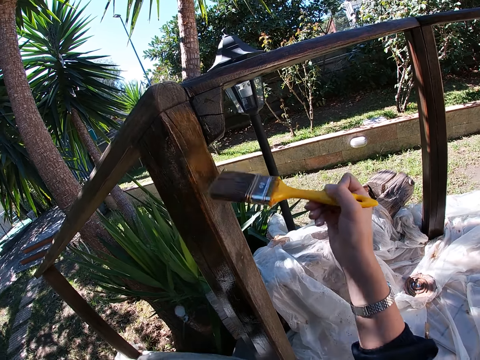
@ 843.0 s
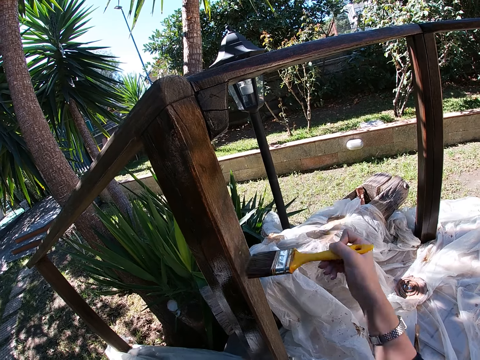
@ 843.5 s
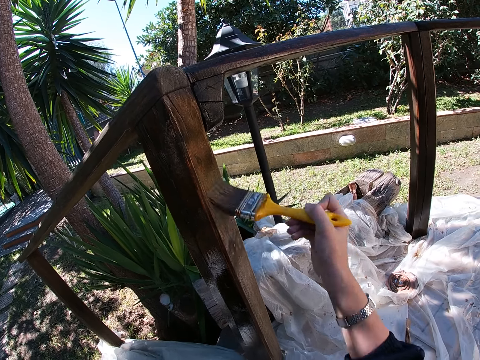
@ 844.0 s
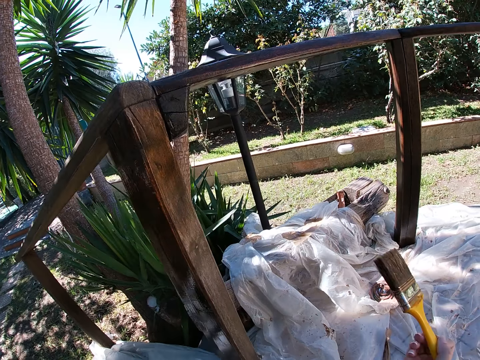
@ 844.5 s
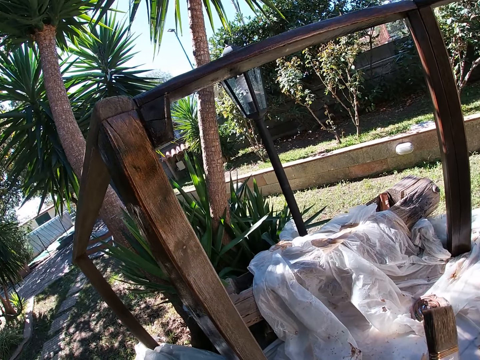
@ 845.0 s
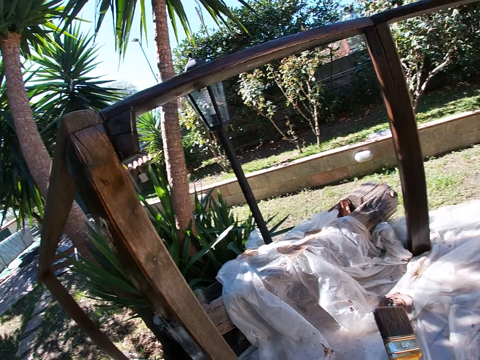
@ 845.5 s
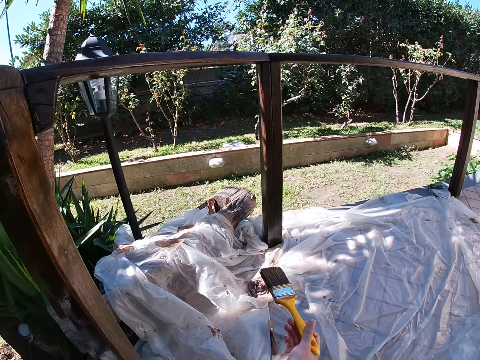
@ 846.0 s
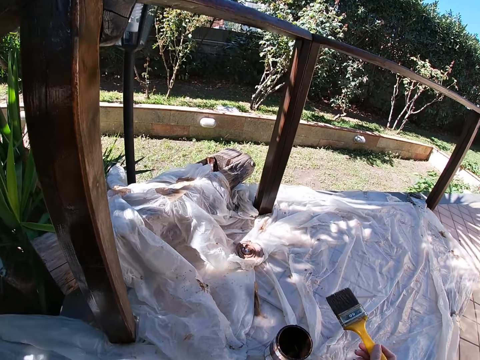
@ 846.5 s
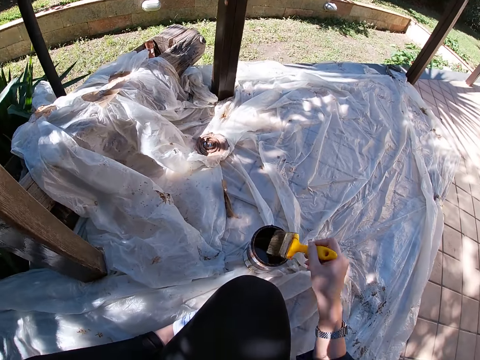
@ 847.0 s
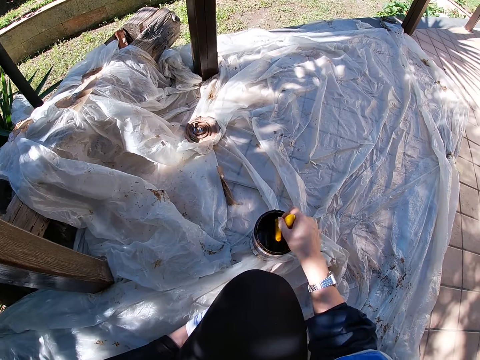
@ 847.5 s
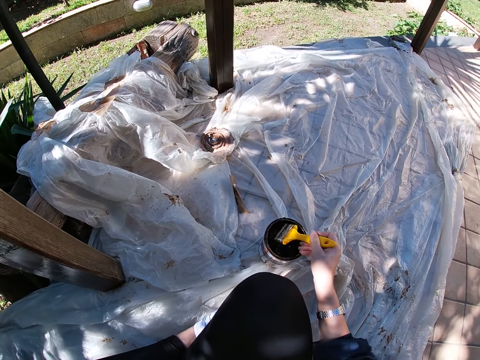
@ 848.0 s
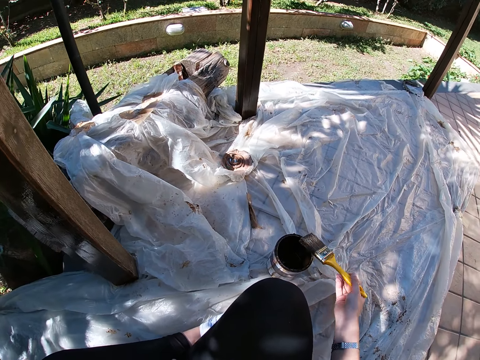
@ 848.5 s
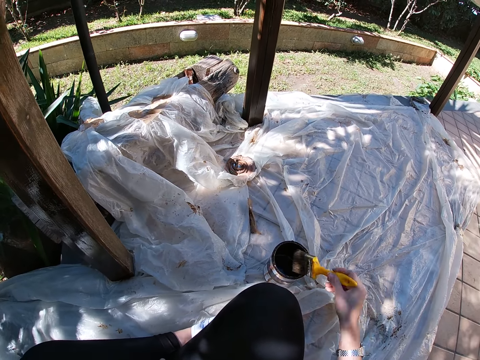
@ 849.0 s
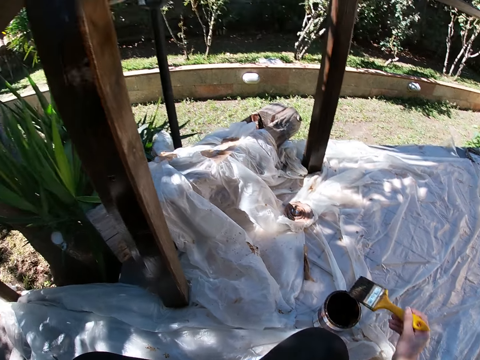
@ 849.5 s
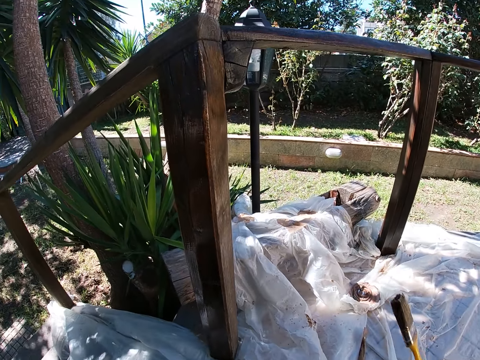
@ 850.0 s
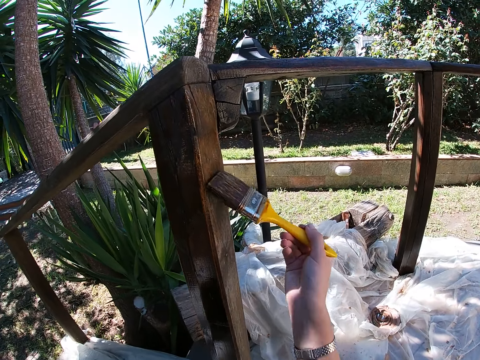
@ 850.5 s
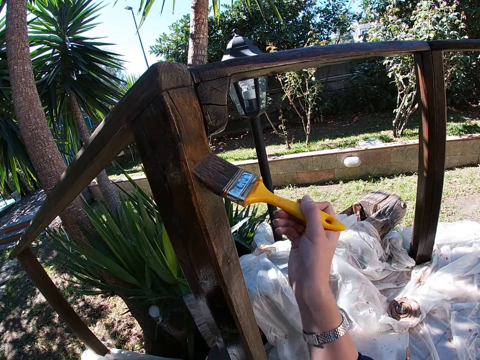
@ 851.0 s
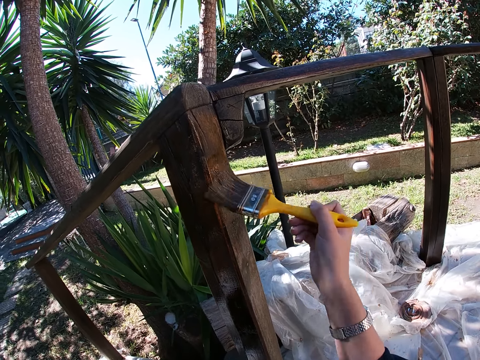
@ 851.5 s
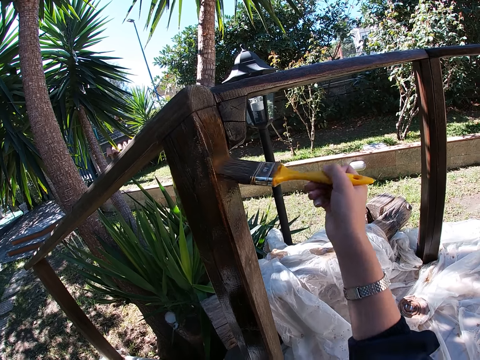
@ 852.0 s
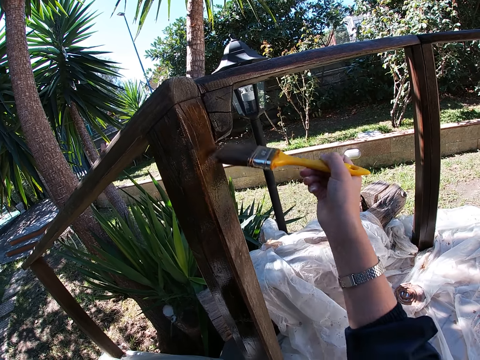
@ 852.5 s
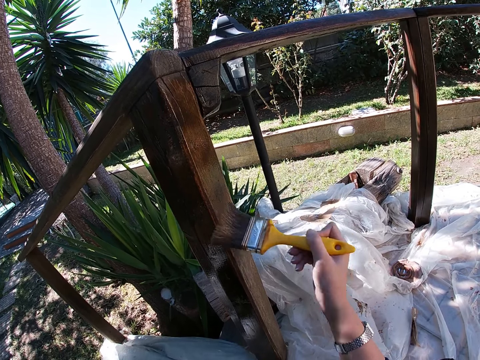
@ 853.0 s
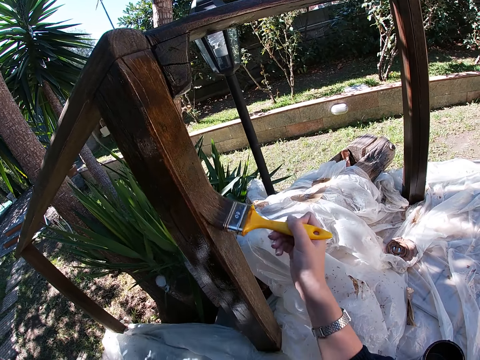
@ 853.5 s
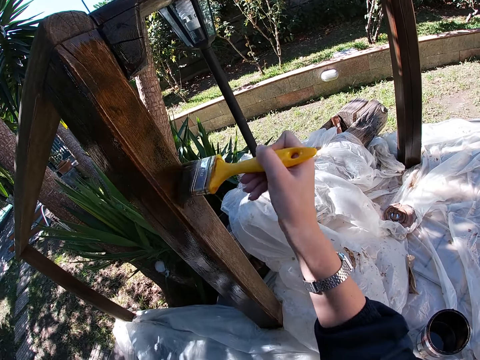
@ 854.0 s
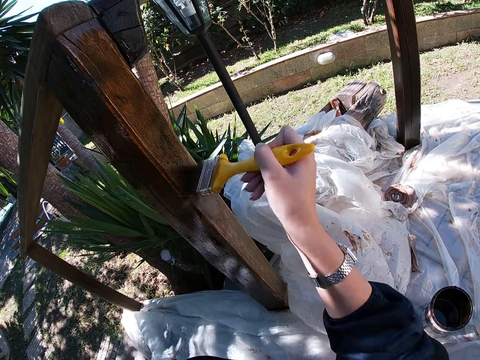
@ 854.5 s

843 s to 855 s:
The camera wearer holds the paint brush. She dips the paint brush in her right hand into the paint container. She rubs the paint brush on the edges of the container. She paints the wooden balcony rail with the paint brush in her right hand.

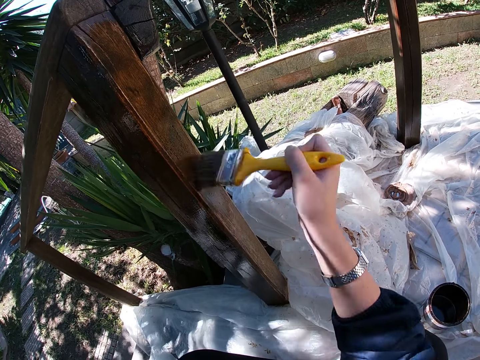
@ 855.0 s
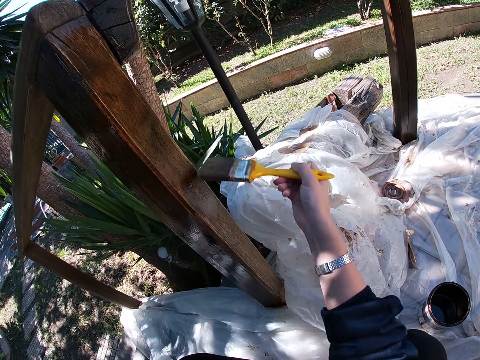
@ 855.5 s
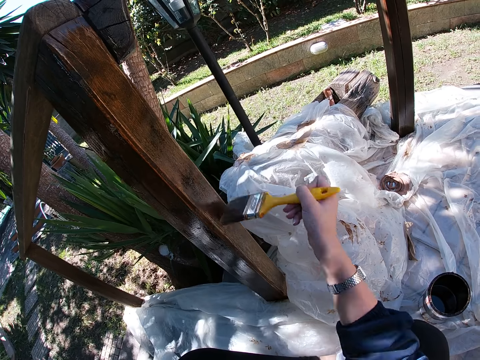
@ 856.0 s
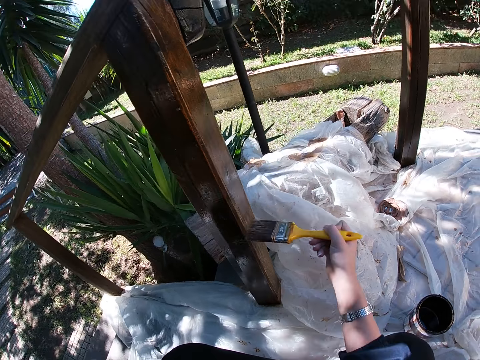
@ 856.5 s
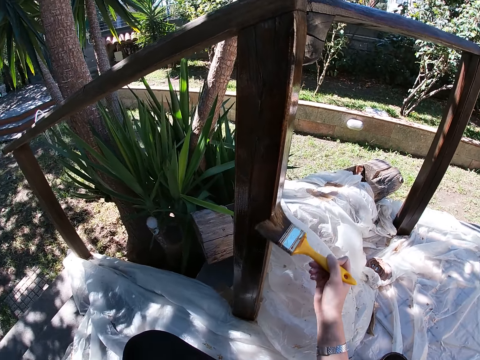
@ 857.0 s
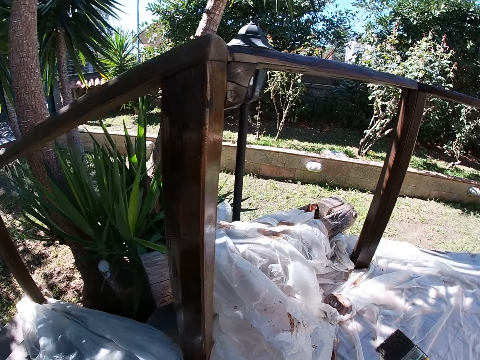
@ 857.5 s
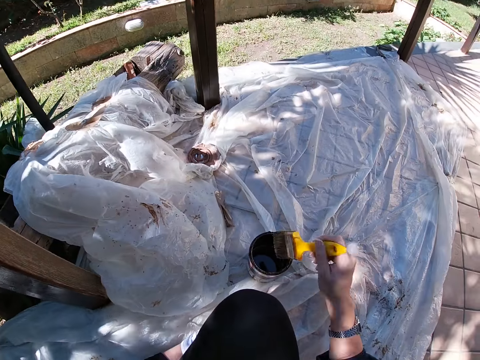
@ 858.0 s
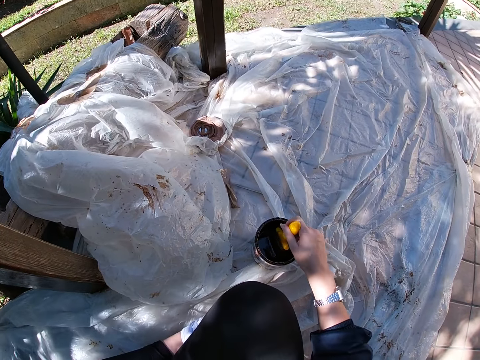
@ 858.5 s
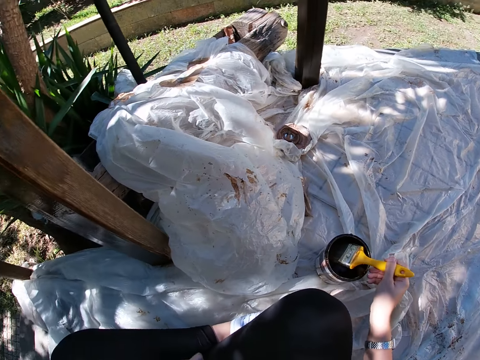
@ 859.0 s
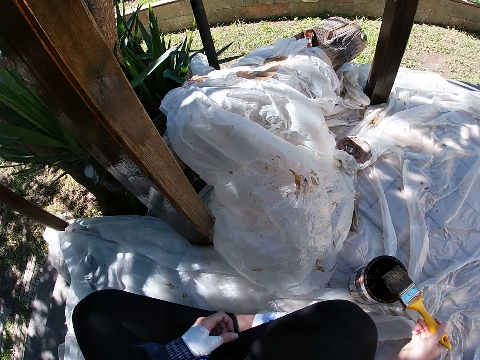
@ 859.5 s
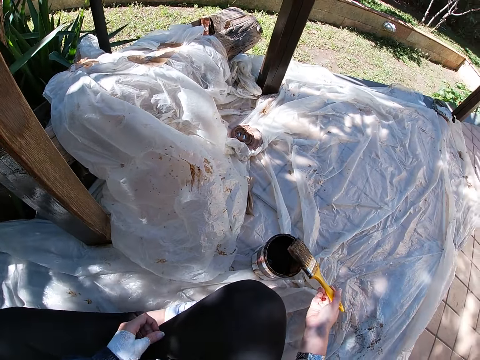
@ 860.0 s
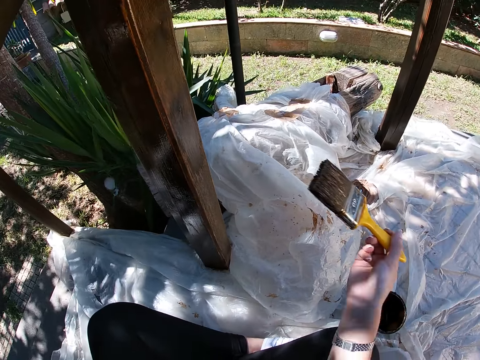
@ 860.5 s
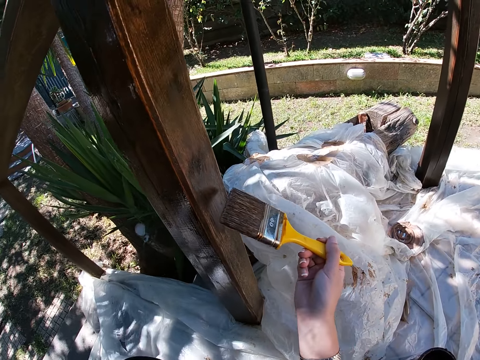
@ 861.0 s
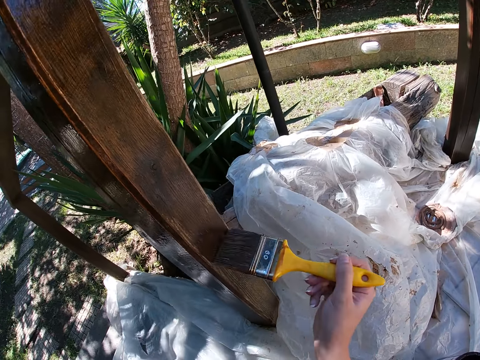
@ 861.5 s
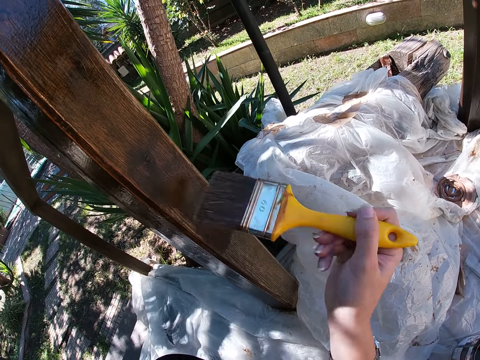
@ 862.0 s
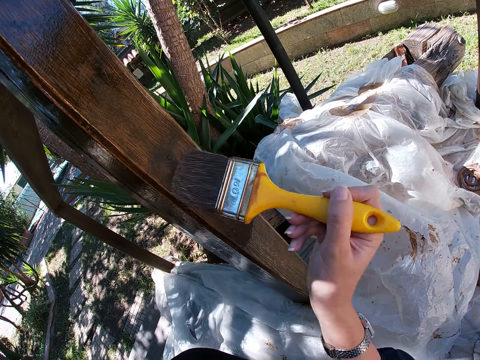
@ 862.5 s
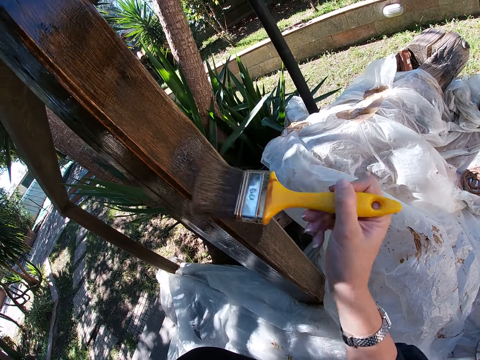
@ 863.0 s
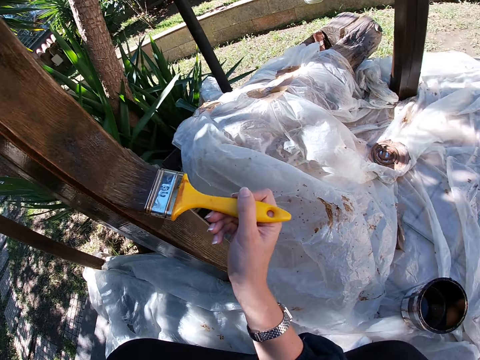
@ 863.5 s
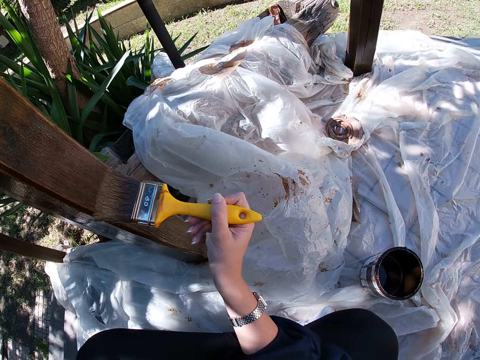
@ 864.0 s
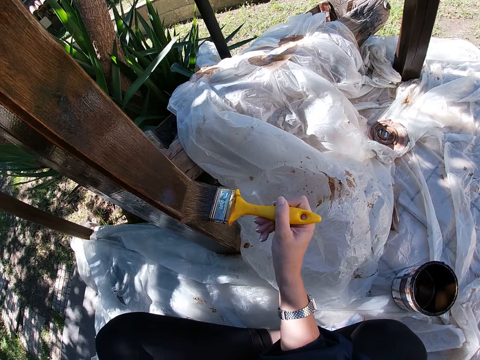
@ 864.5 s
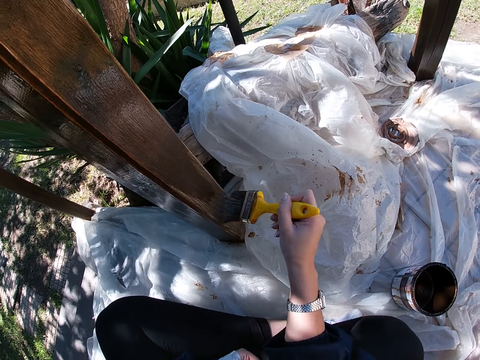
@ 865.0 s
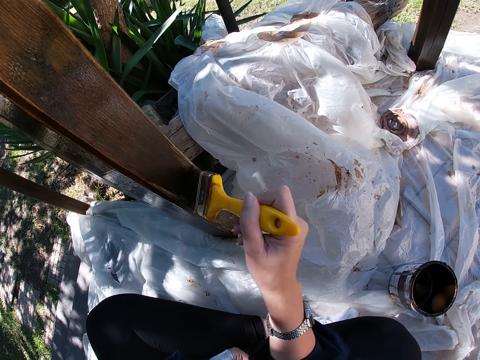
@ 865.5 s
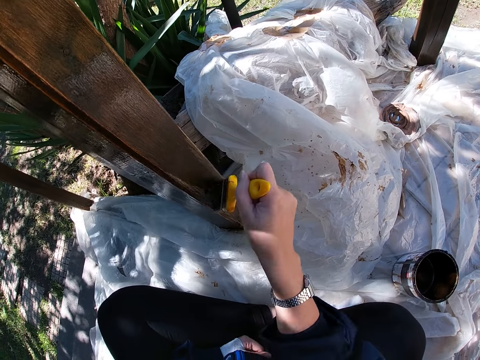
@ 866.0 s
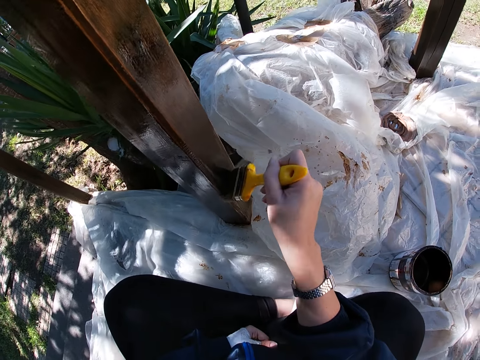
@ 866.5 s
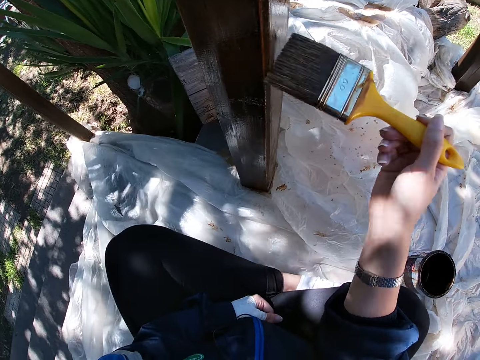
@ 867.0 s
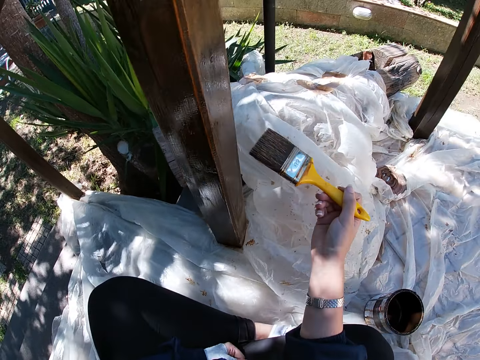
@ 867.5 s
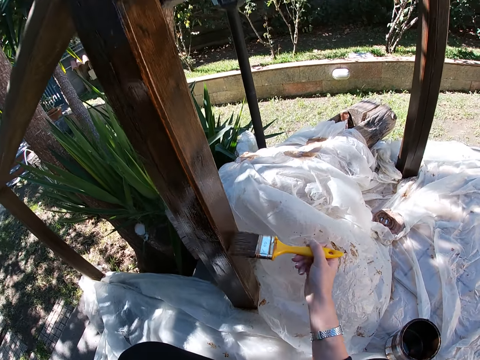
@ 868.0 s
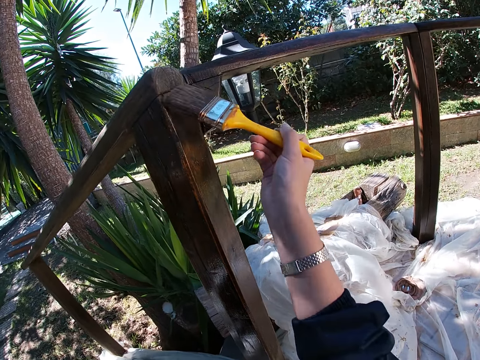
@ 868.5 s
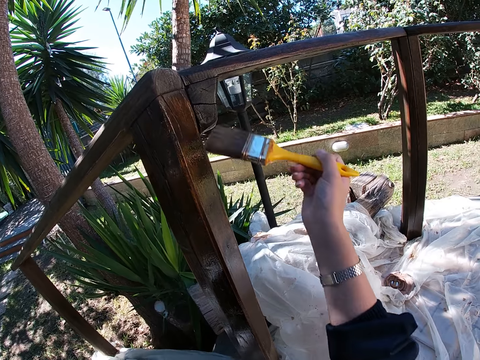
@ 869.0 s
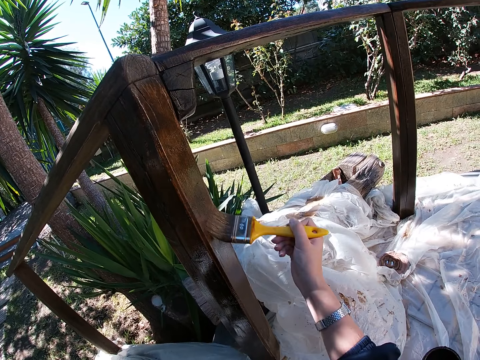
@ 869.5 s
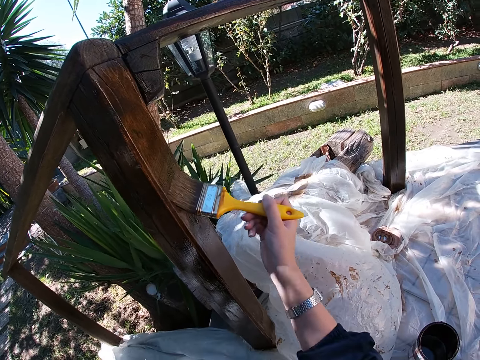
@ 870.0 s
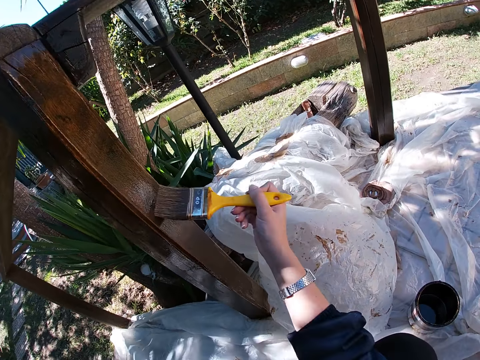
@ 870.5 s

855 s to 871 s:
The camera wearer dips the paint brush in her right hand into the paint container. She rubs the paint brush on the edges of the container. She paints the wooden balcony rail with the paint brush in her right hand.
